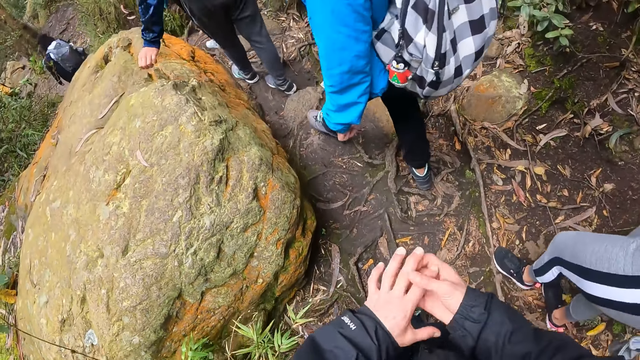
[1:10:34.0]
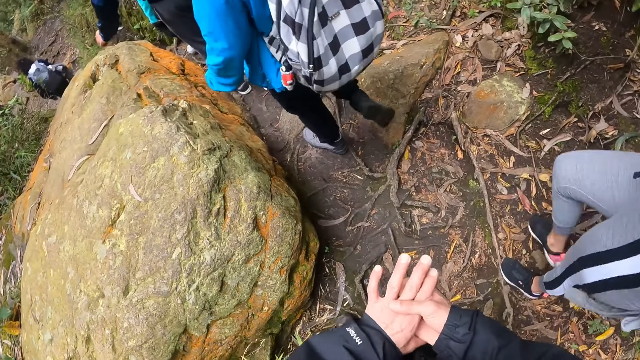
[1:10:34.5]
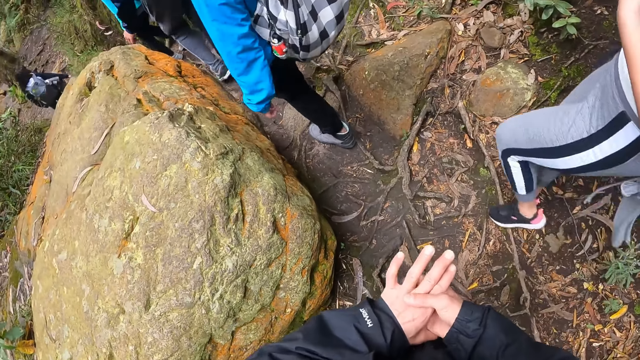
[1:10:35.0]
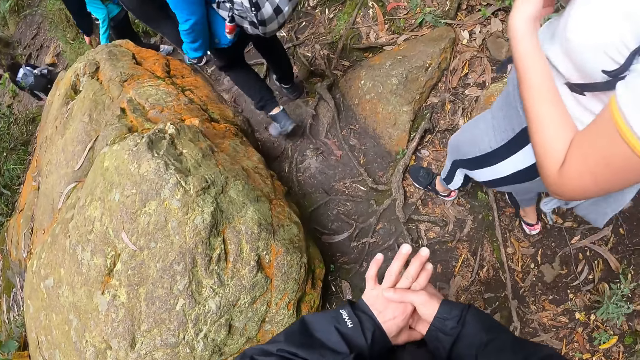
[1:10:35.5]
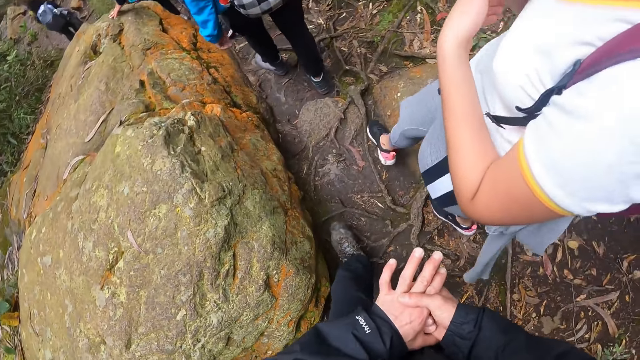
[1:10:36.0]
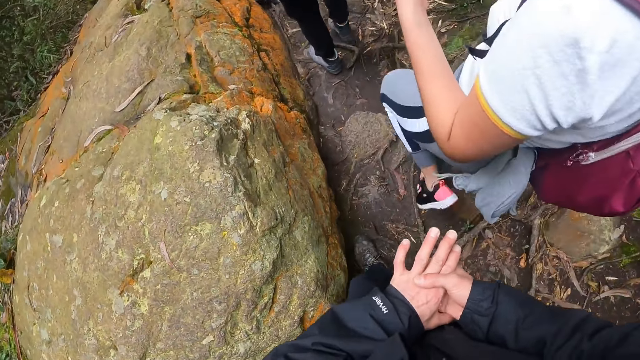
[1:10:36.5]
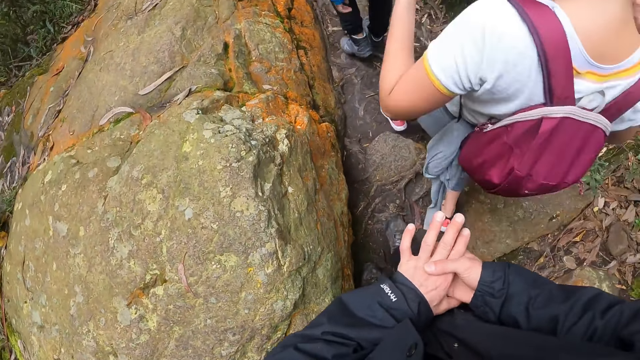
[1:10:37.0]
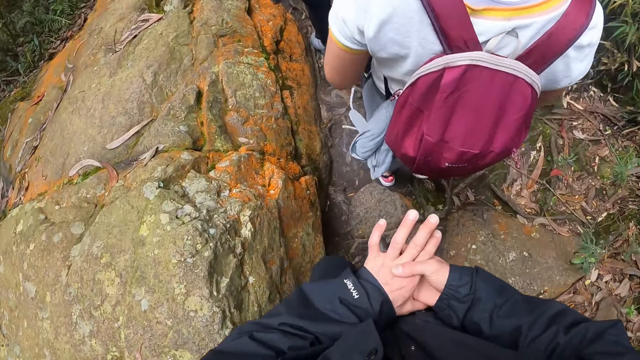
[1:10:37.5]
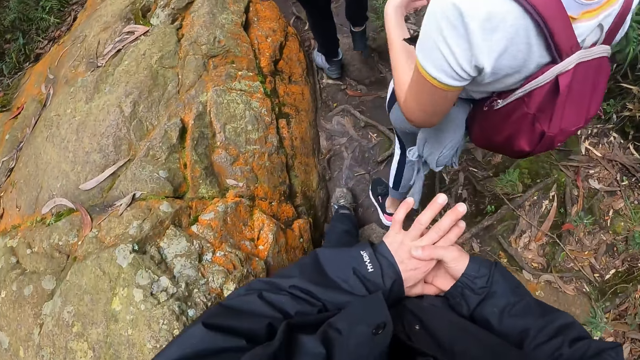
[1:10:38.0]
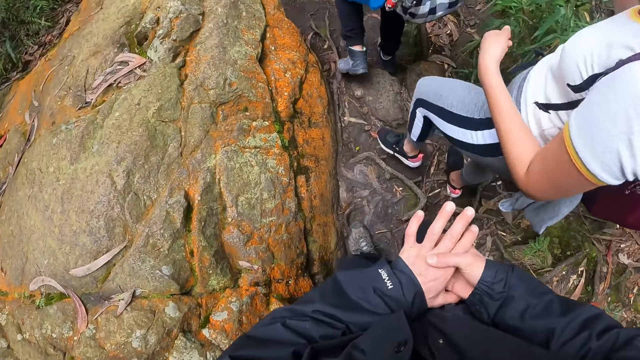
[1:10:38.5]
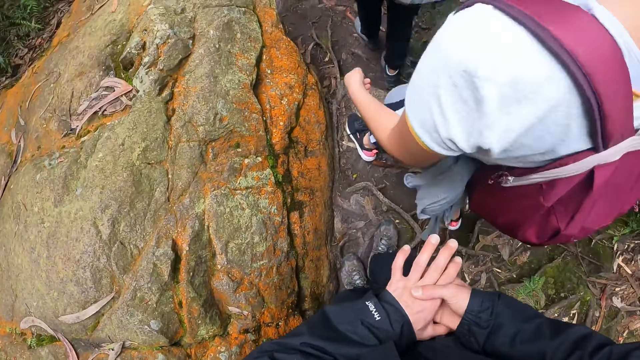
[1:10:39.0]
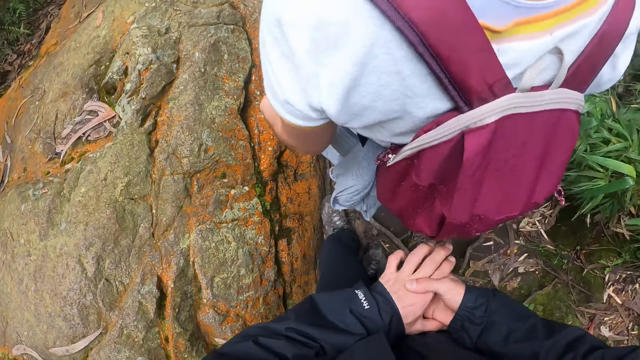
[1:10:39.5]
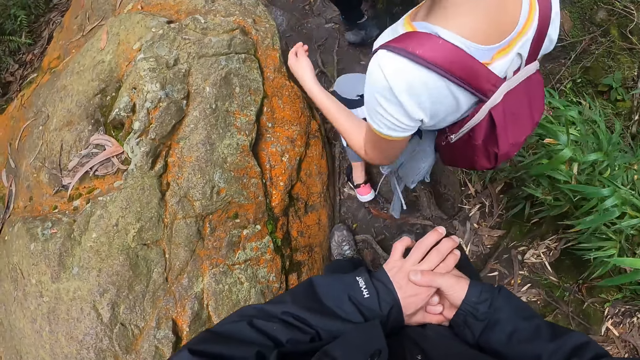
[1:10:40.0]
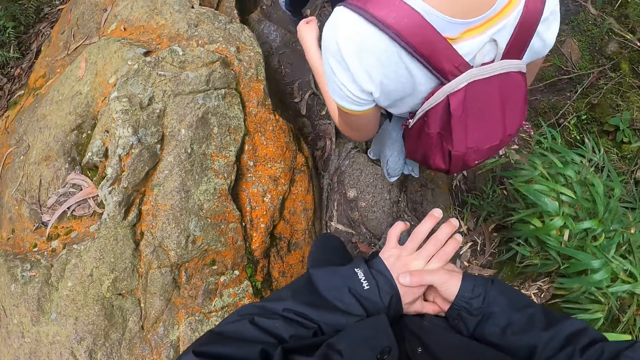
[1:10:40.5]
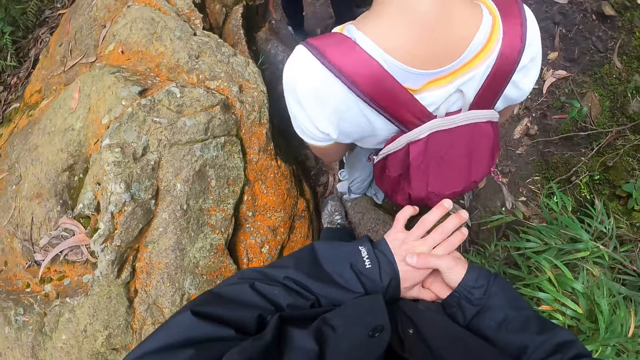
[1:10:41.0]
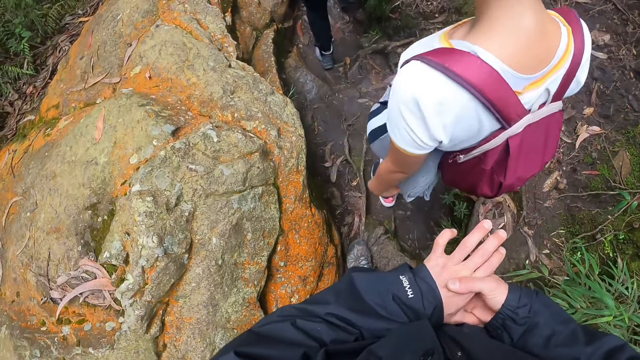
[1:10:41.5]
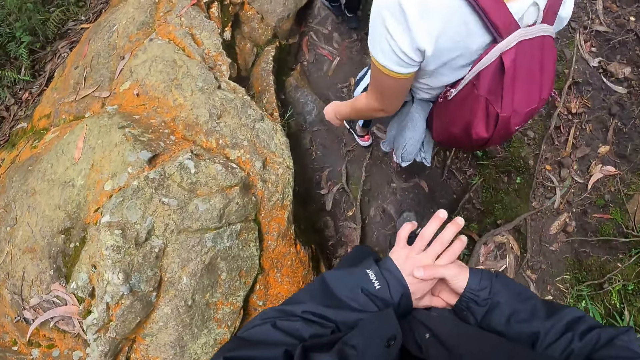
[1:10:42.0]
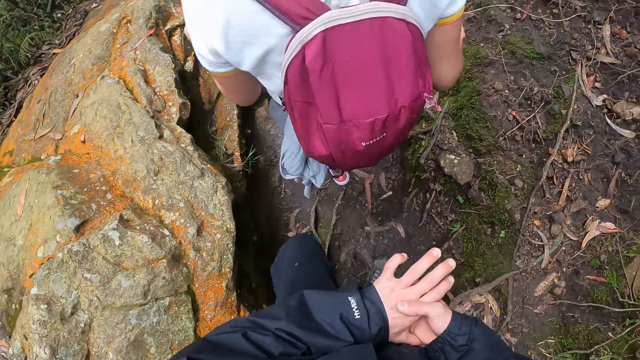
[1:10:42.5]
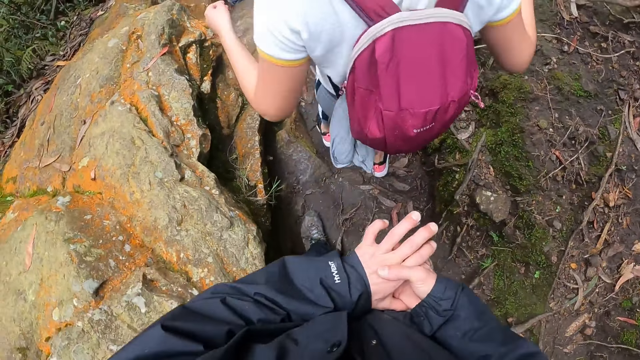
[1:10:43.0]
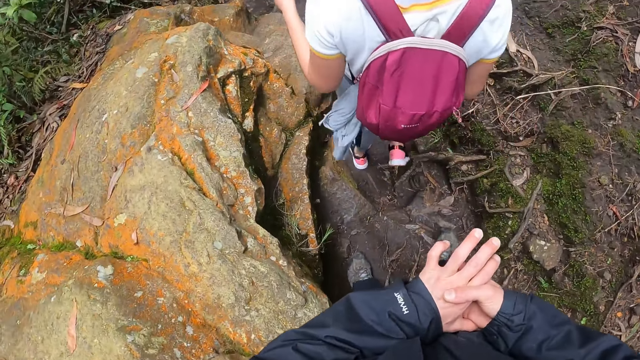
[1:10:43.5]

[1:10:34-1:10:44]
The camera wearer touches his hand. He walks.

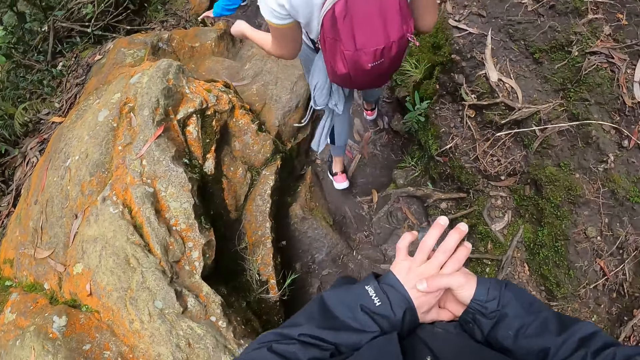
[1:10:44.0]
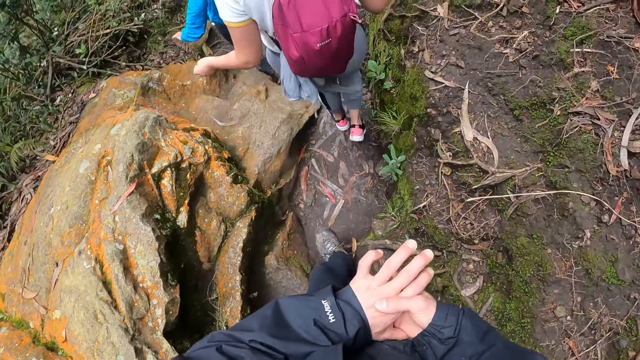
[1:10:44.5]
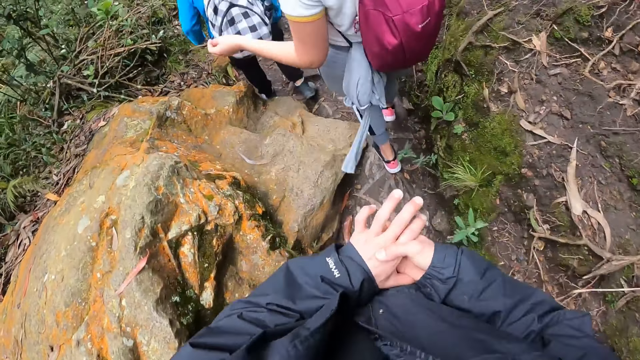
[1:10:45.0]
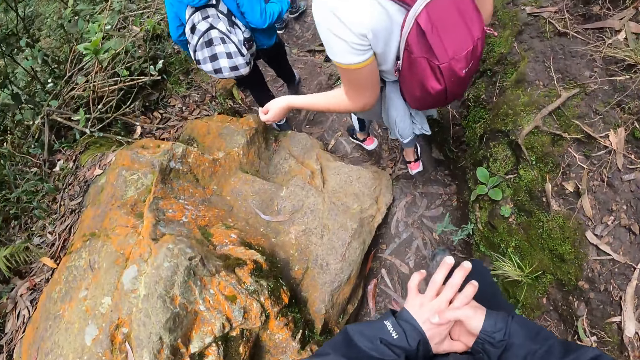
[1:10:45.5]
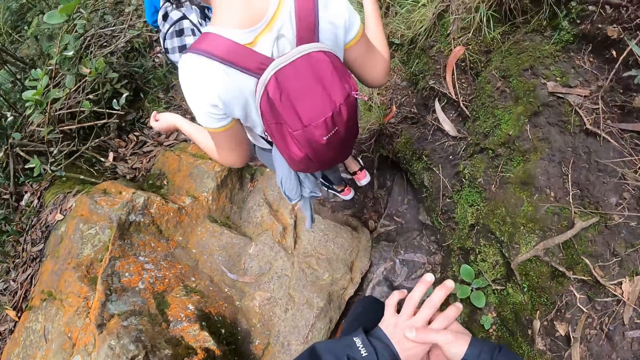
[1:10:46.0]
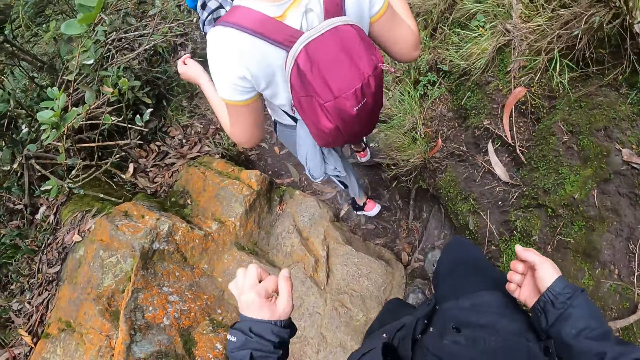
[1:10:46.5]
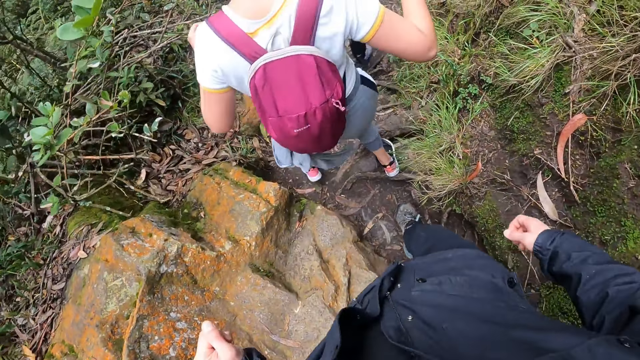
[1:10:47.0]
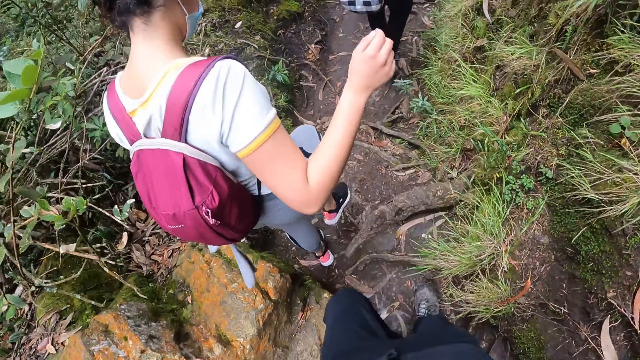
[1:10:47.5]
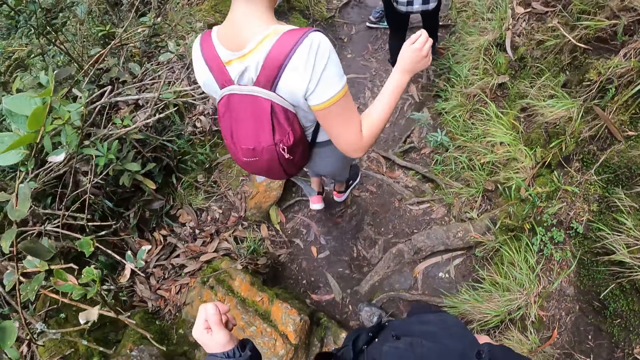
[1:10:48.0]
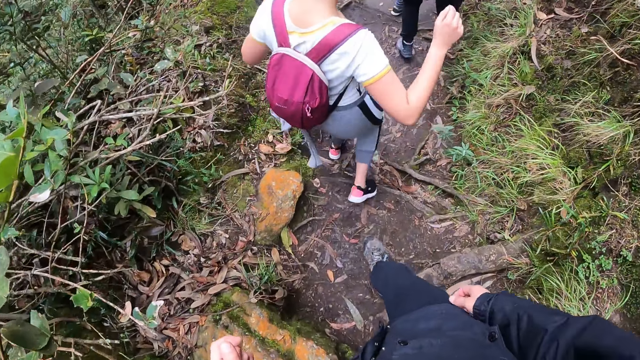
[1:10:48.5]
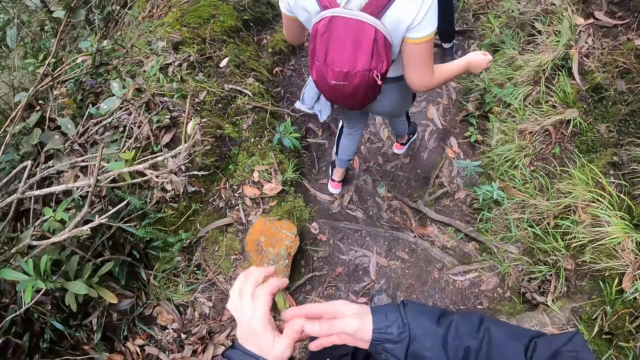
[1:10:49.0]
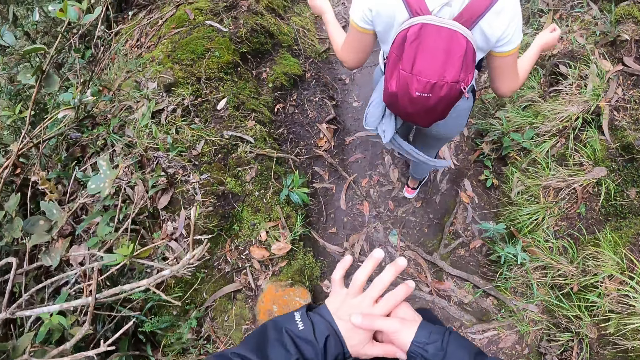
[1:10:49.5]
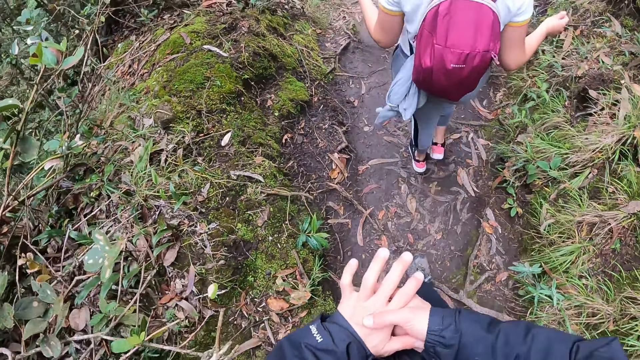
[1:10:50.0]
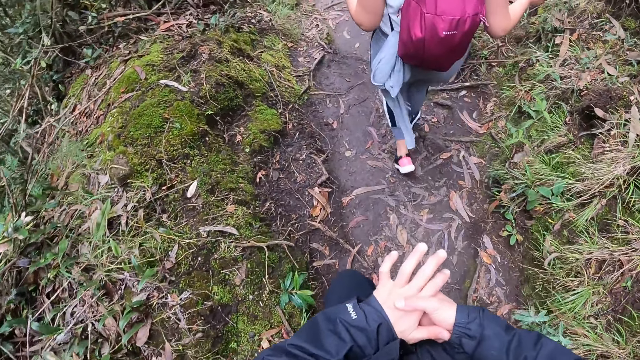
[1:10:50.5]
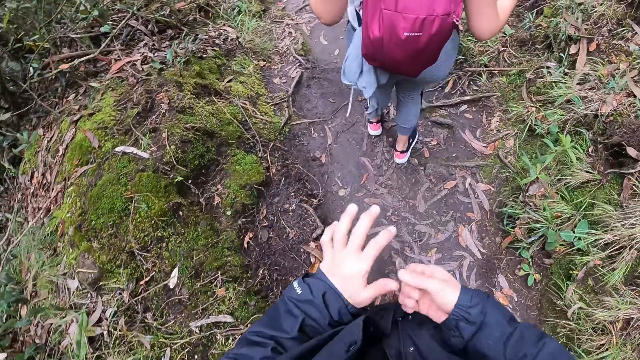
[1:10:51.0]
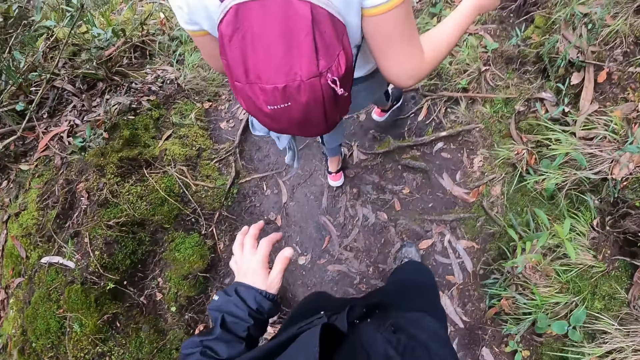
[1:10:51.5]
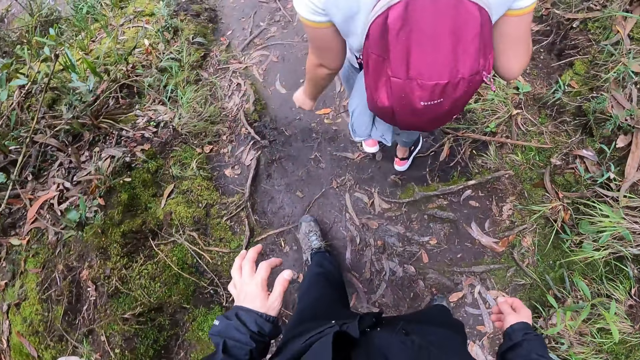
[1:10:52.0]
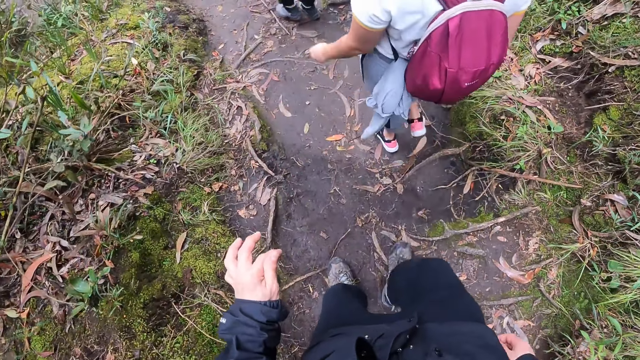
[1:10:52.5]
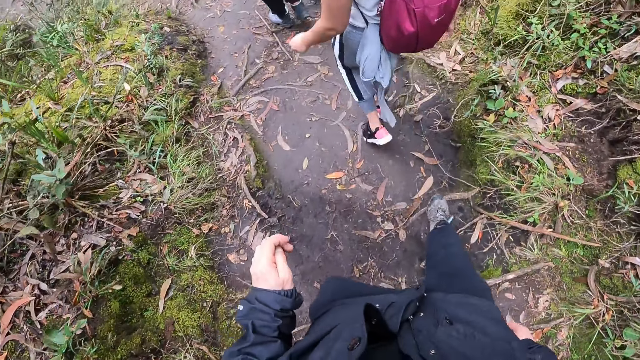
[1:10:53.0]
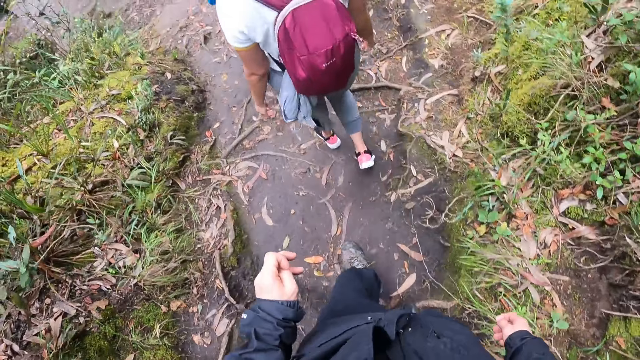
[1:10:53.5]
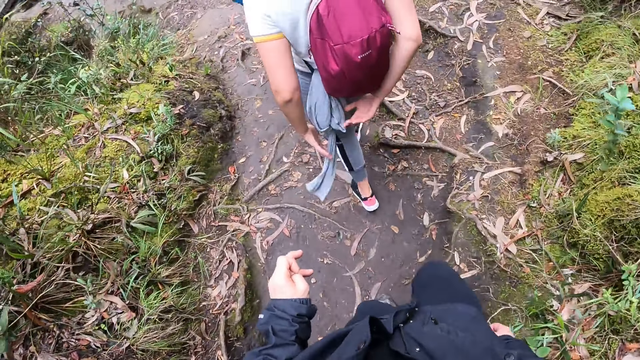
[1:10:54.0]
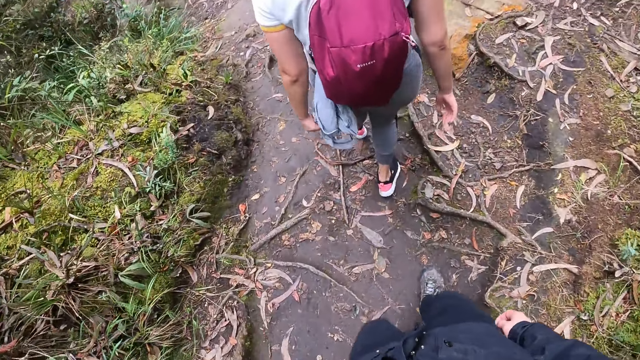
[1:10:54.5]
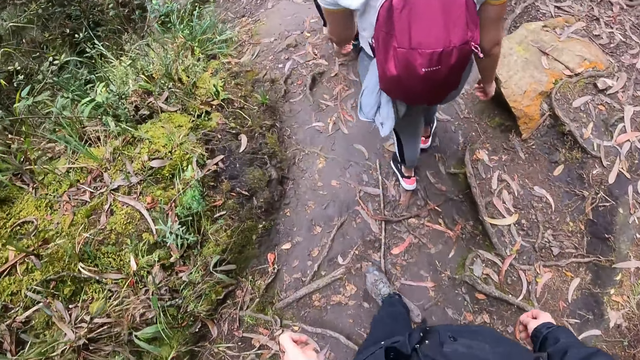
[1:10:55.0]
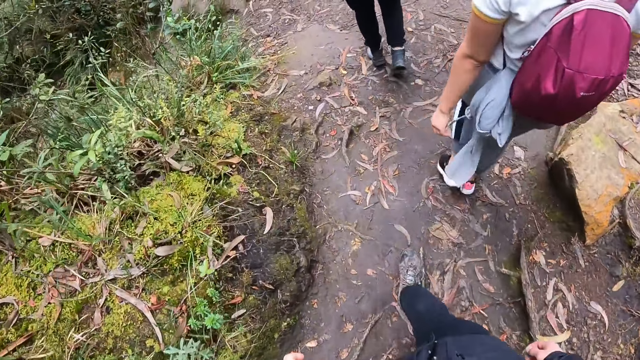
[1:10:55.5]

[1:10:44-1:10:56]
The camera wearer walks. They walk again.
